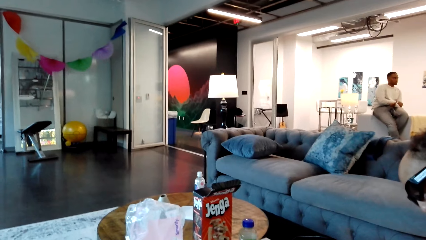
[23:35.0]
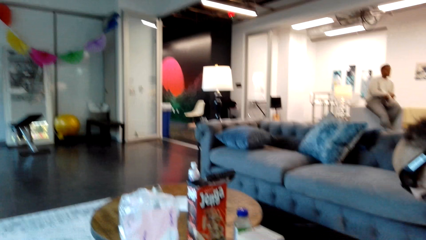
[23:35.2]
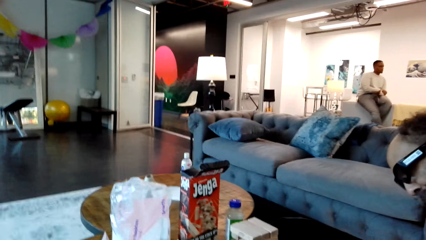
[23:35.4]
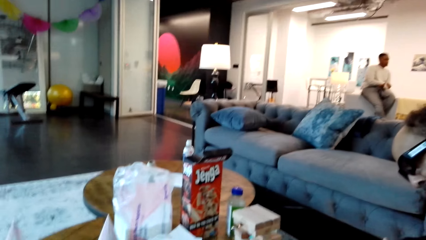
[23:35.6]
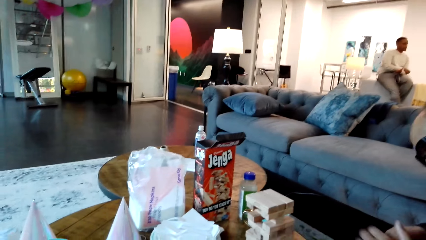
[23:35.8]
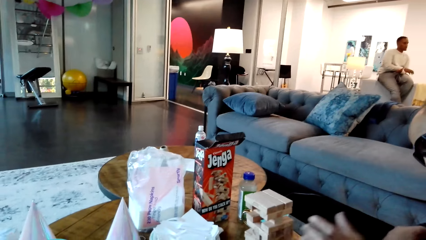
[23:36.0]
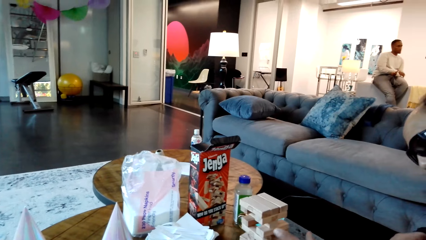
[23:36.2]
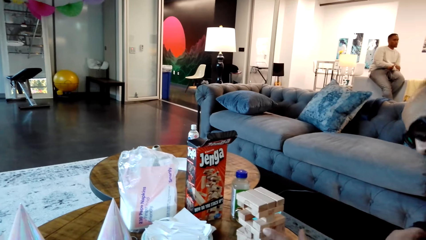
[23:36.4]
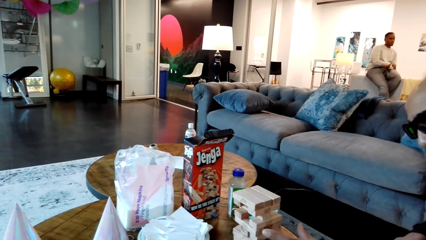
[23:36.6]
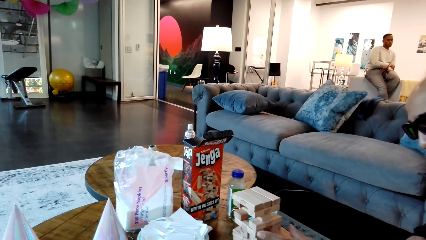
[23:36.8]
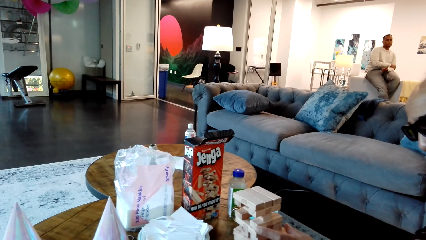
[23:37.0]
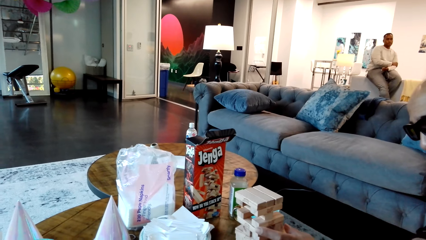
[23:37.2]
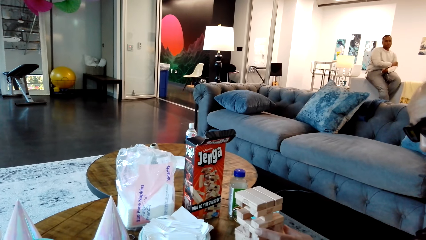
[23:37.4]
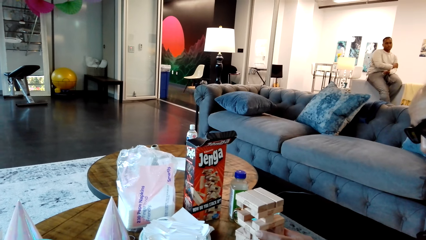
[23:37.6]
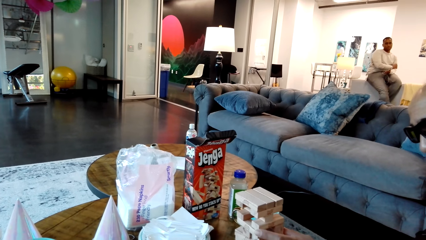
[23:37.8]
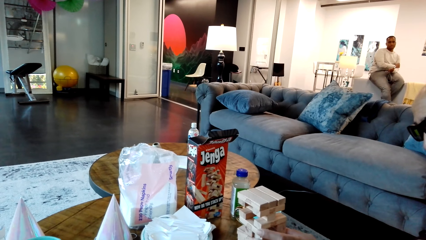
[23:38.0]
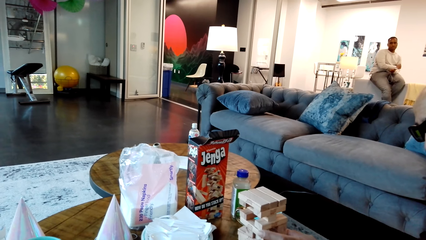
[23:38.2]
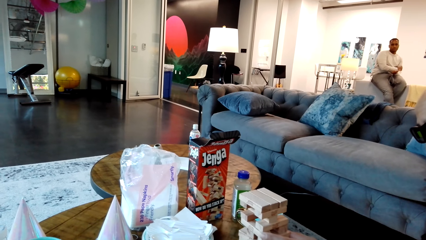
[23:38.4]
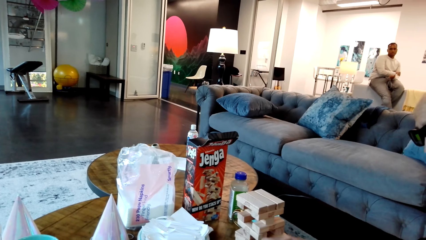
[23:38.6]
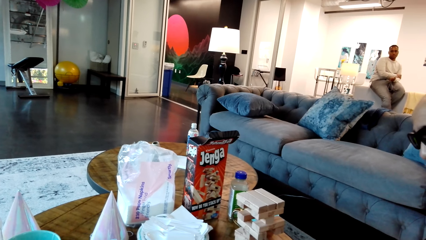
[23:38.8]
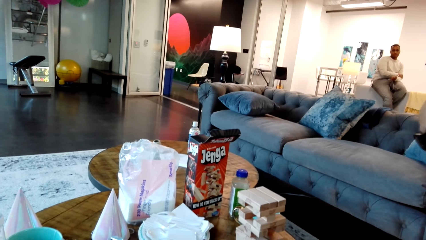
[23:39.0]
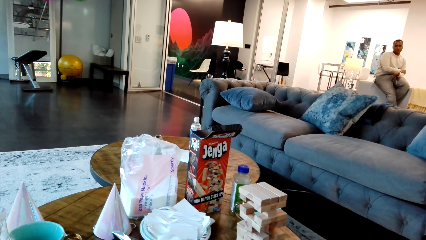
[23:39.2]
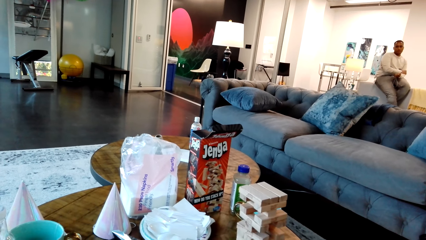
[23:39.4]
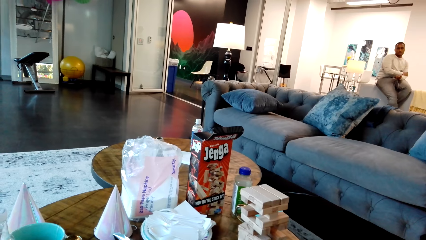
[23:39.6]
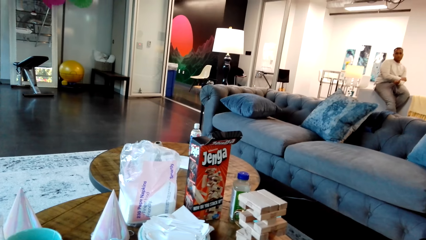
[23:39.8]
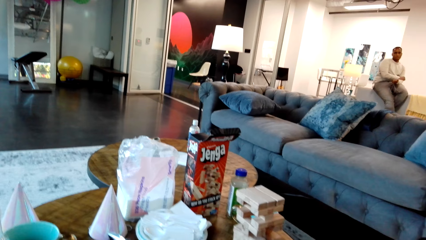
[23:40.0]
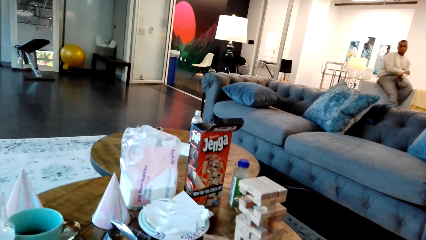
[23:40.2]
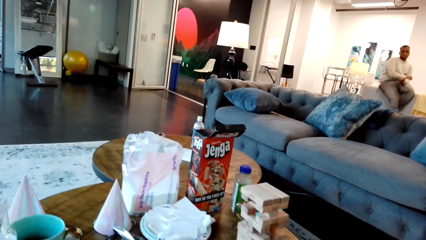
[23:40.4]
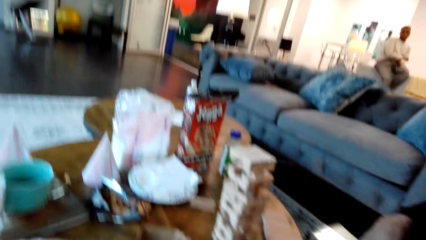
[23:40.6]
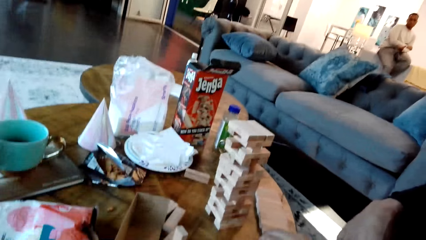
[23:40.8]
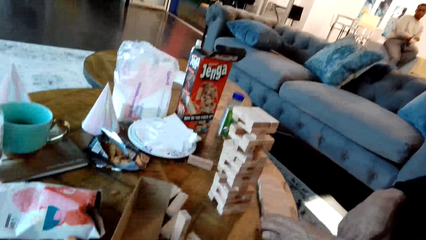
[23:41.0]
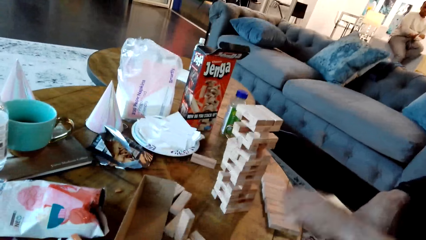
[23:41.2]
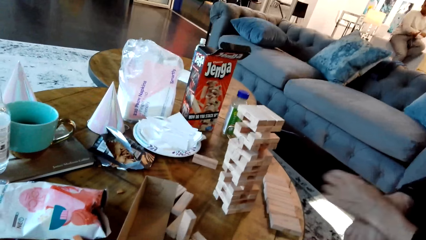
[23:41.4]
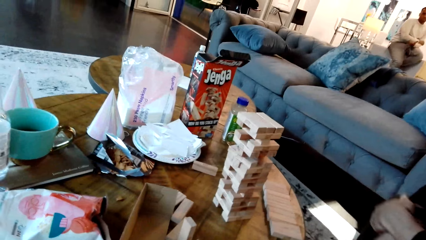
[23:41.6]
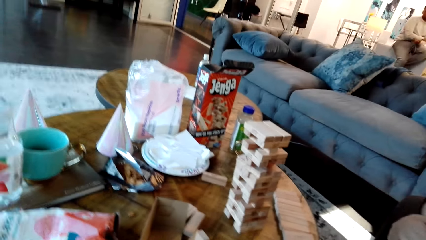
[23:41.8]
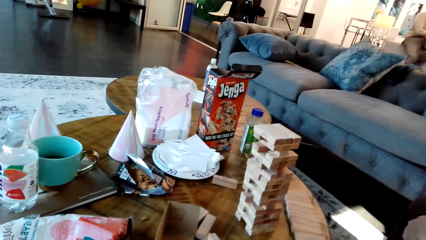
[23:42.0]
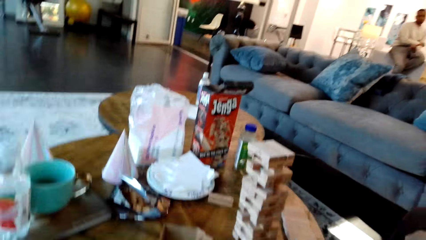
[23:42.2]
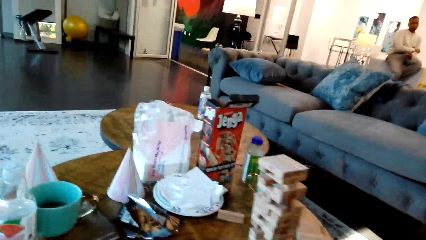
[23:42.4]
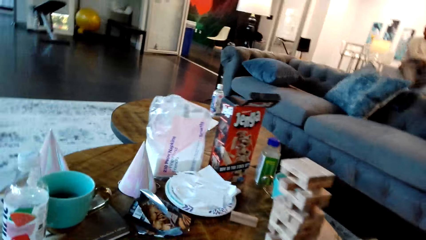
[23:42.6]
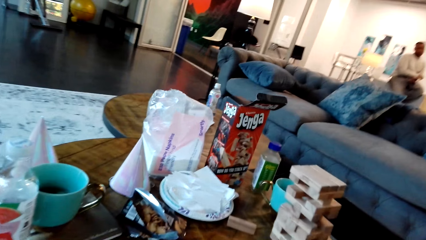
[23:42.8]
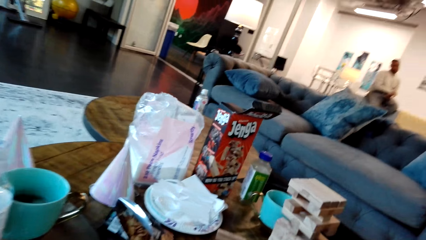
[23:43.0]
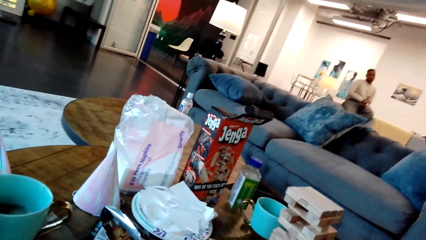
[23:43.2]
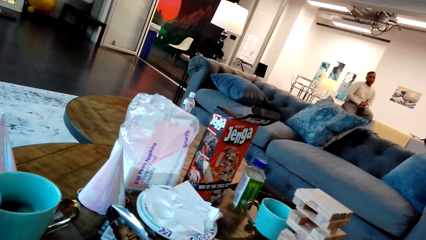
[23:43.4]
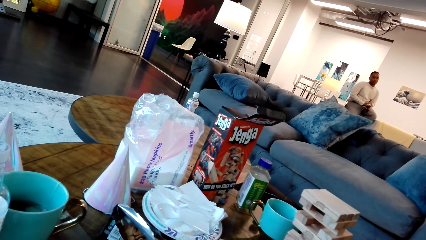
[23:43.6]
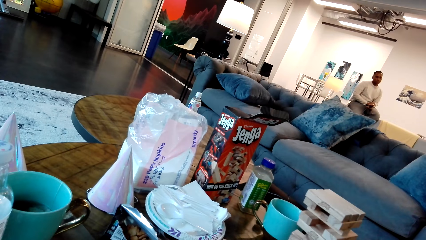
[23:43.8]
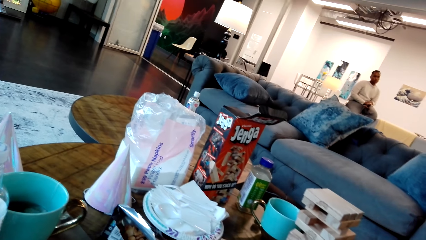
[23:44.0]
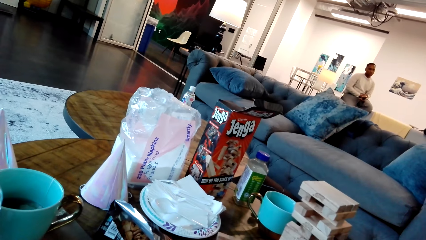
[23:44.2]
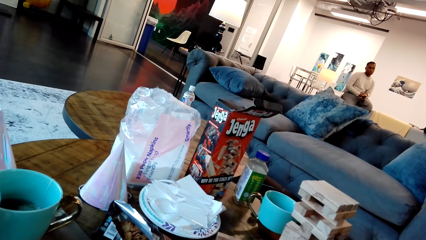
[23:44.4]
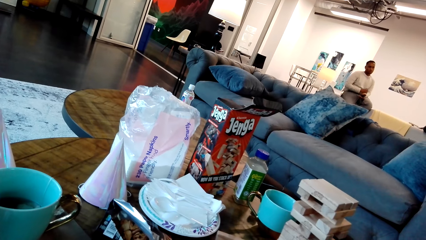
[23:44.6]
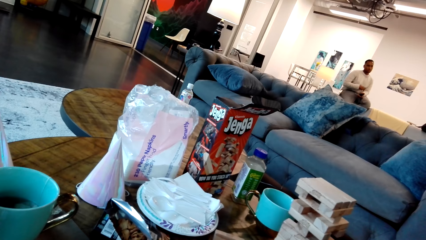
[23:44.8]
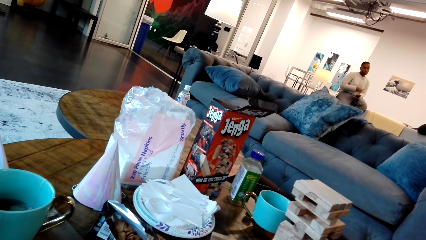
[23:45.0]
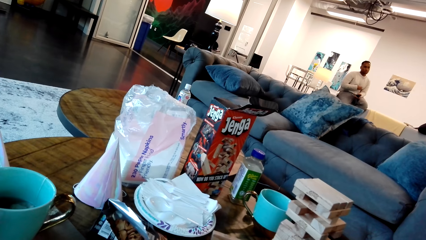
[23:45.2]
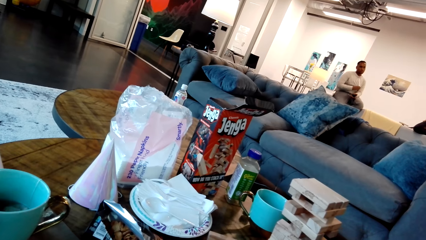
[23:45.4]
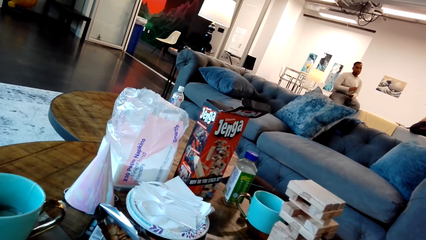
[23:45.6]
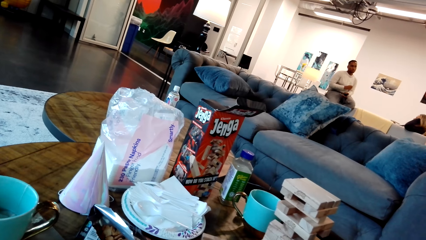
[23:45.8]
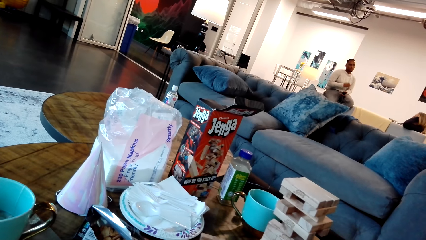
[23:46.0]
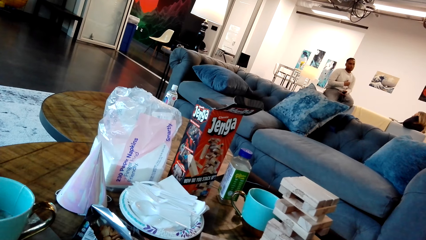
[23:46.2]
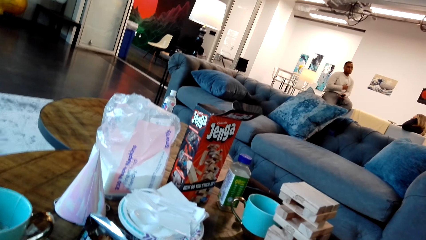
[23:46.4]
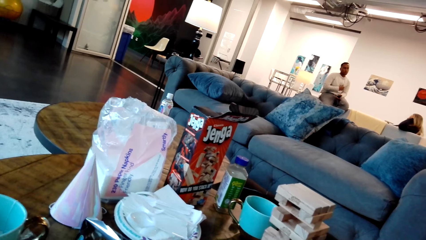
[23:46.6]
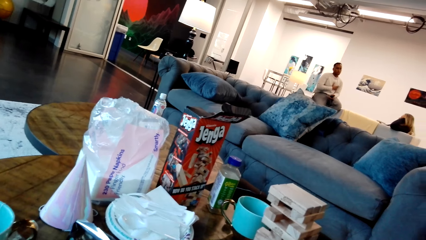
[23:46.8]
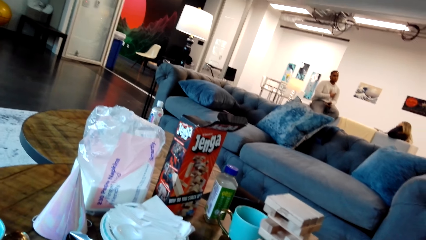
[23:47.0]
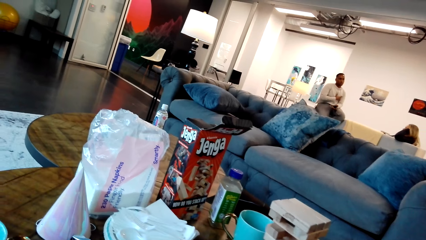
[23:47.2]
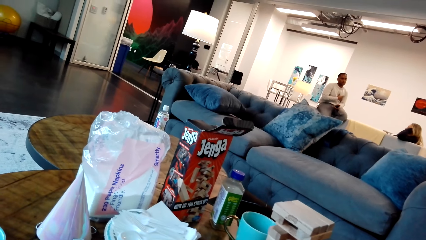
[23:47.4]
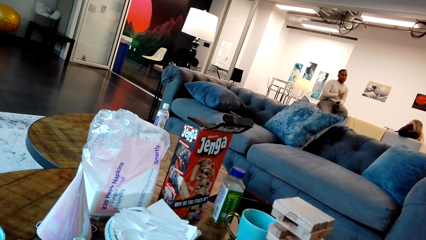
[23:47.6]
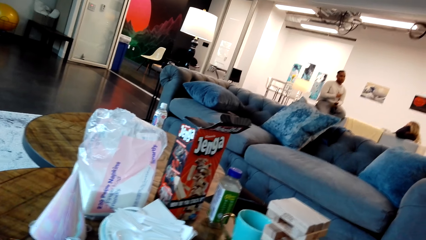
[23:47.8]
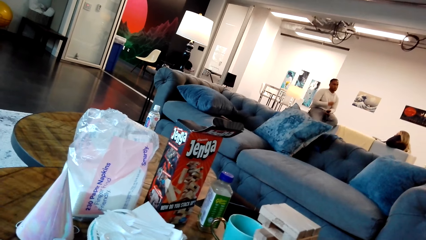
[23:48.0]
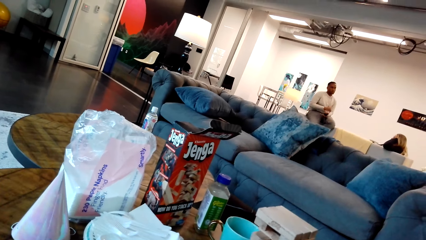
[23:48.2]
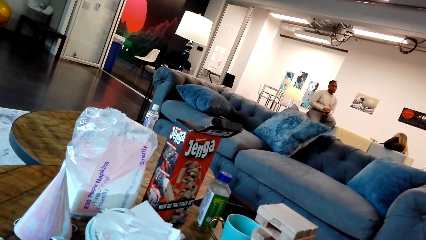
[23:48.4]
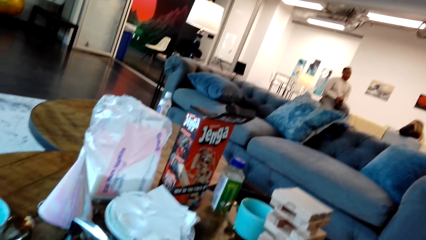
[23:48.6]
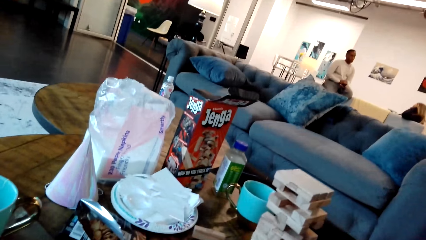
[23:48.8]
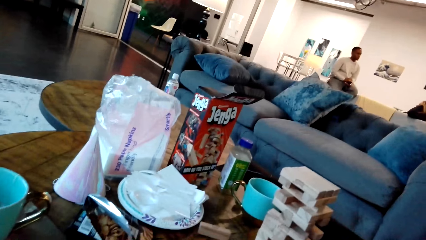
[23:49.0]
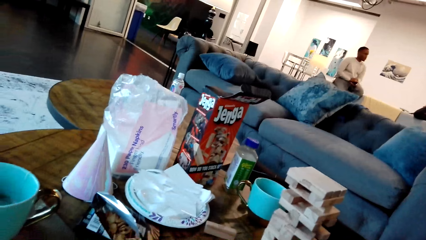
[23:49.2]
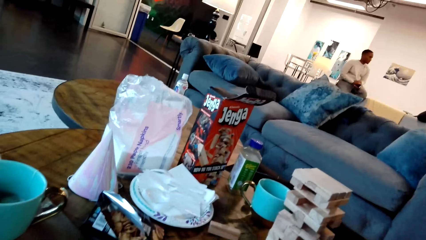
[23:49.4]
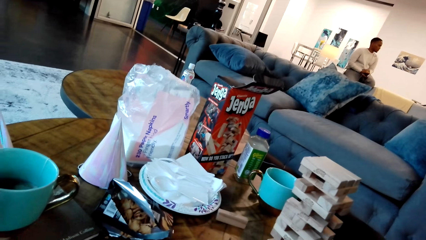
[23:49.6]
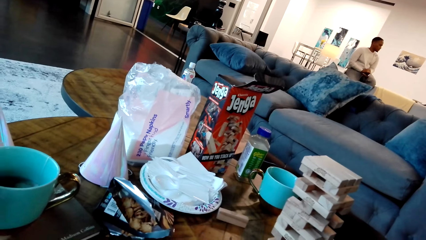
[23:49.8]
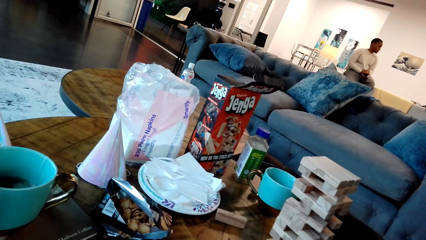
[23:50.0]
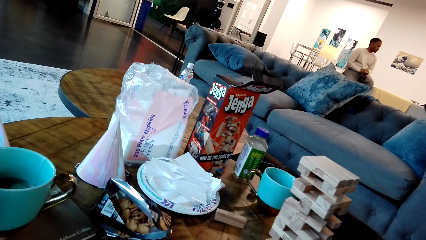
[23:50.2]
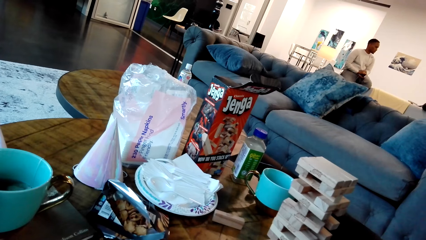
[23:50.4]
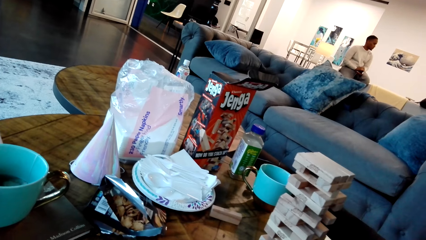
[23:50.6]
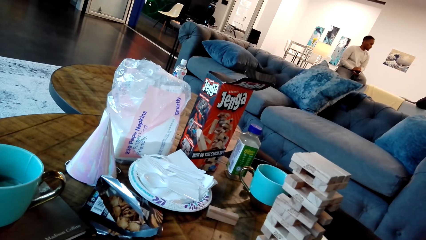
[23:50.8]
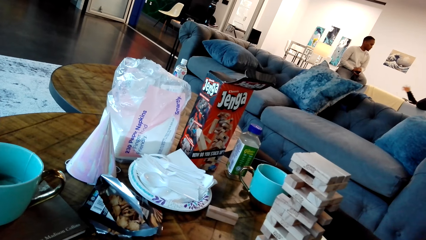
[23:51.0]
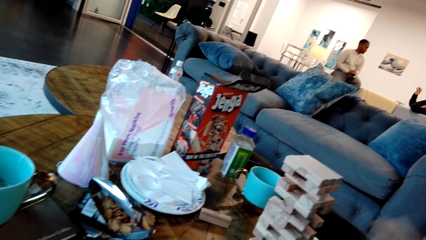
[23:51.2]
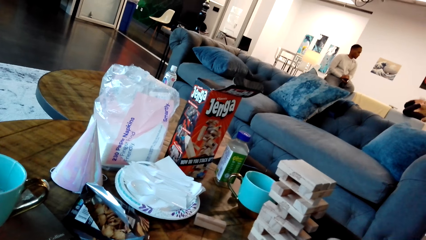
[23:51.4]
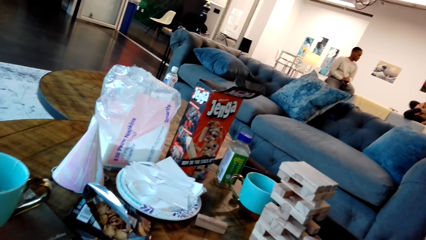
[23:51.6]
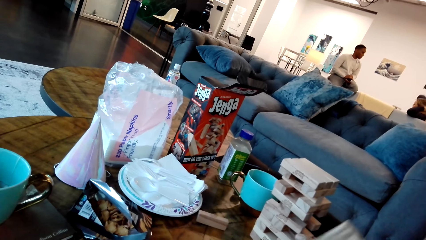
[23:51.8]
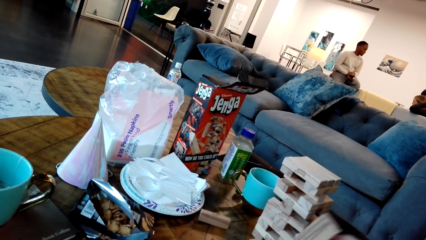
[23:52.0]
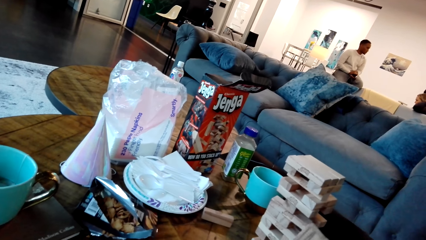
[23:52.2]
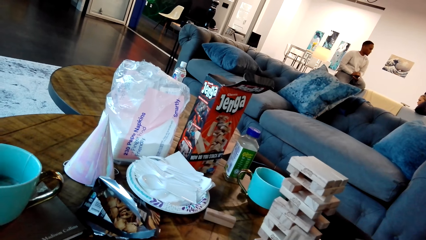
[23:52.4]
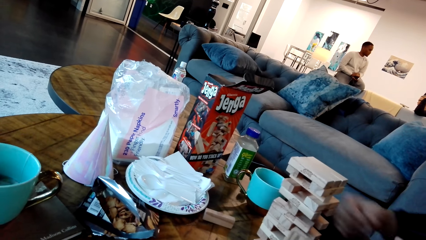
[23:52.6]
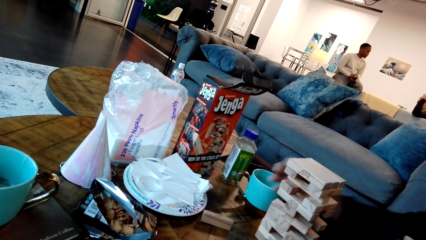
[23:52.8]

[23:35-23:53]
A man moves his hand. He moves his hand again. The camera wearer looks at the blocks. A woman moves her hand.
